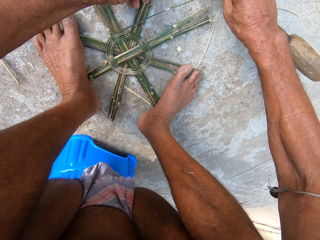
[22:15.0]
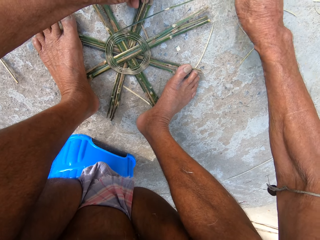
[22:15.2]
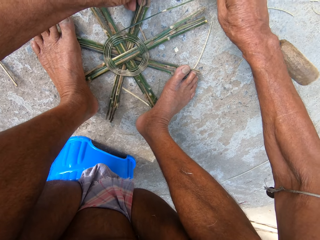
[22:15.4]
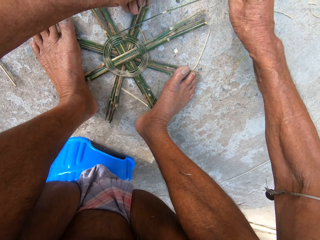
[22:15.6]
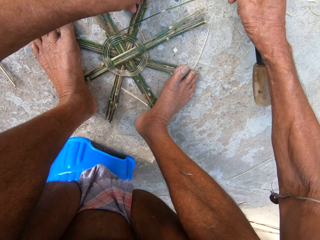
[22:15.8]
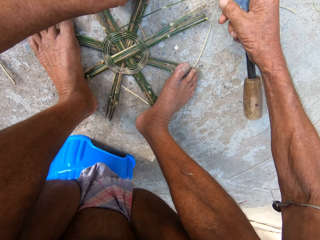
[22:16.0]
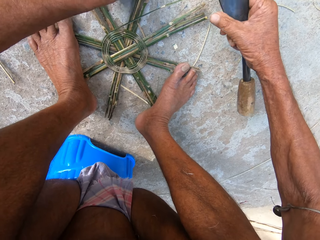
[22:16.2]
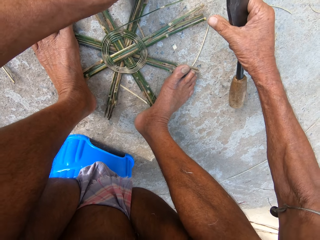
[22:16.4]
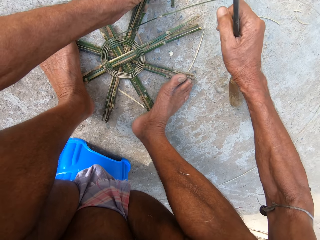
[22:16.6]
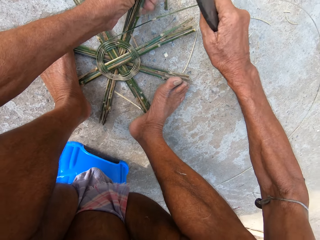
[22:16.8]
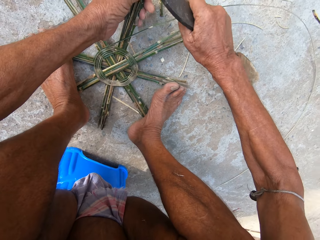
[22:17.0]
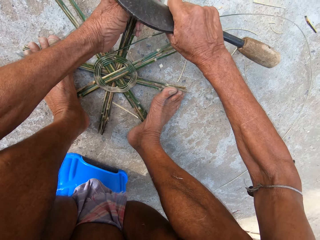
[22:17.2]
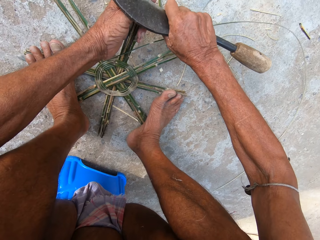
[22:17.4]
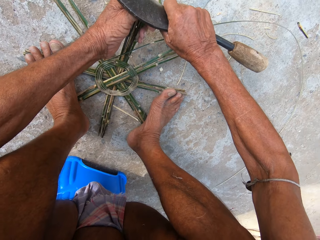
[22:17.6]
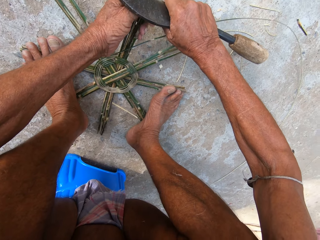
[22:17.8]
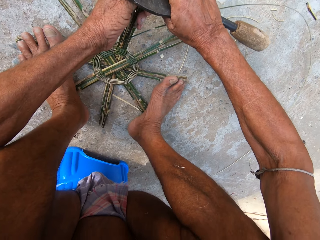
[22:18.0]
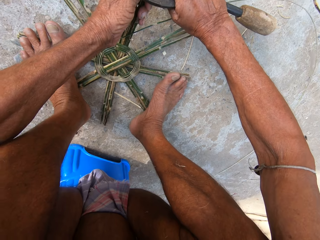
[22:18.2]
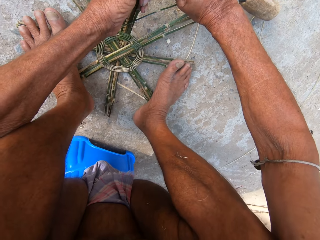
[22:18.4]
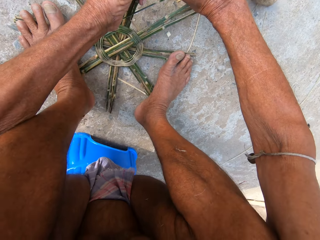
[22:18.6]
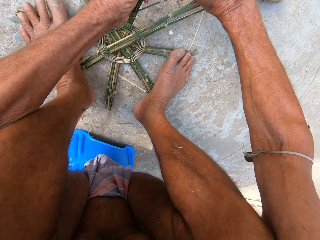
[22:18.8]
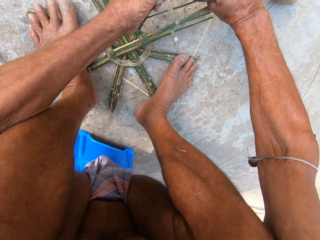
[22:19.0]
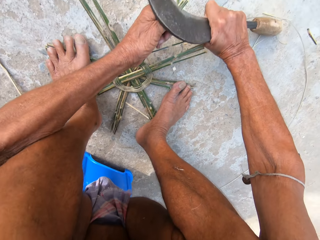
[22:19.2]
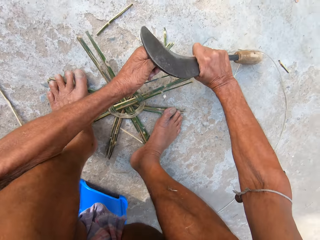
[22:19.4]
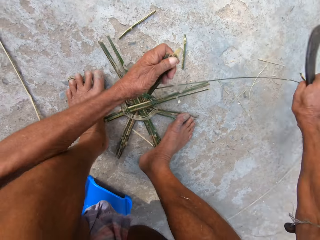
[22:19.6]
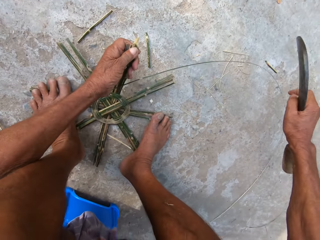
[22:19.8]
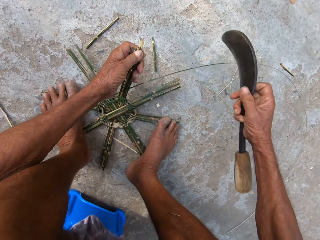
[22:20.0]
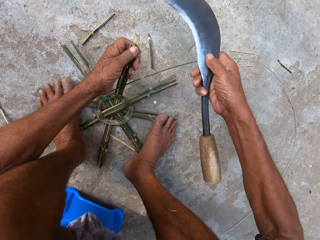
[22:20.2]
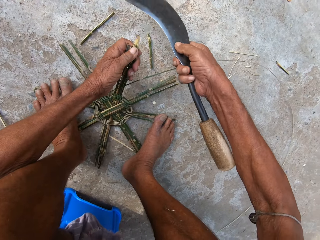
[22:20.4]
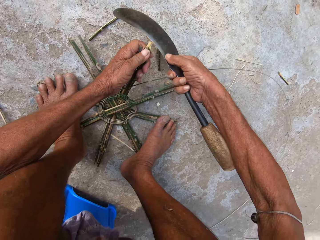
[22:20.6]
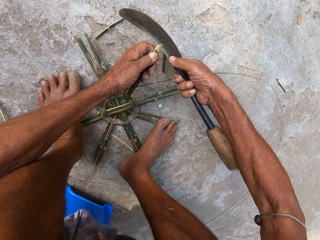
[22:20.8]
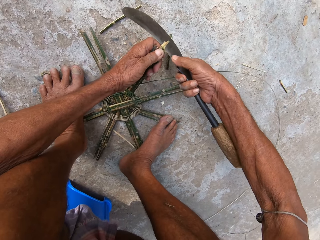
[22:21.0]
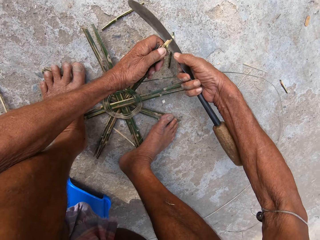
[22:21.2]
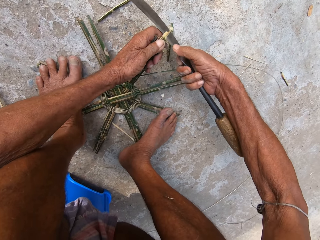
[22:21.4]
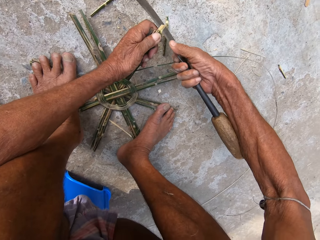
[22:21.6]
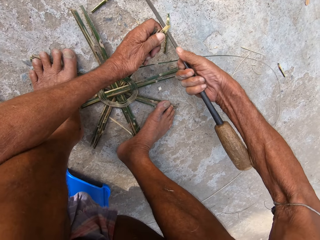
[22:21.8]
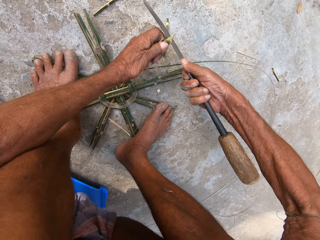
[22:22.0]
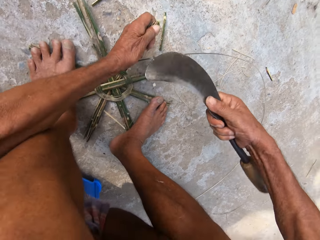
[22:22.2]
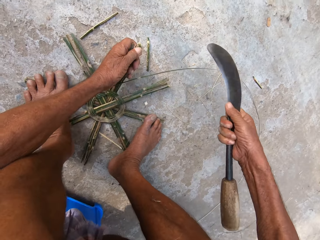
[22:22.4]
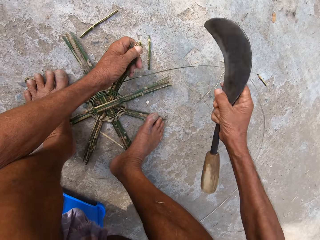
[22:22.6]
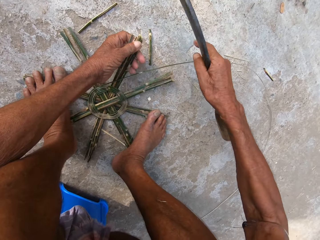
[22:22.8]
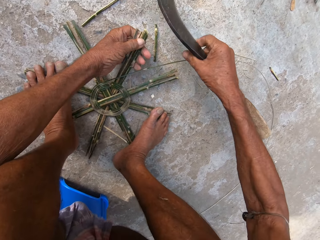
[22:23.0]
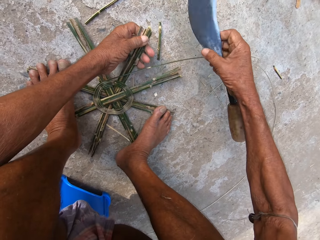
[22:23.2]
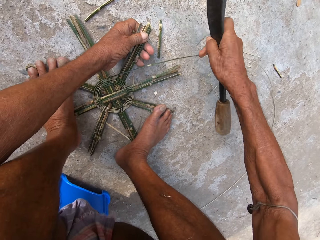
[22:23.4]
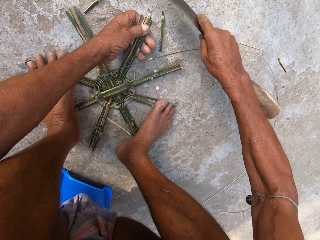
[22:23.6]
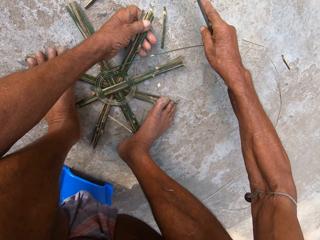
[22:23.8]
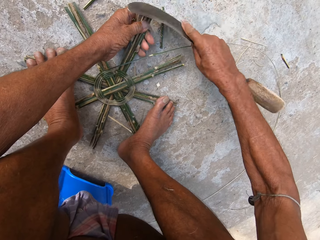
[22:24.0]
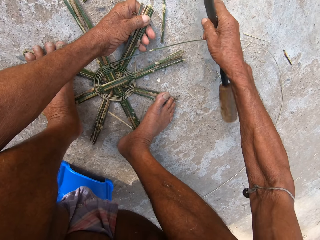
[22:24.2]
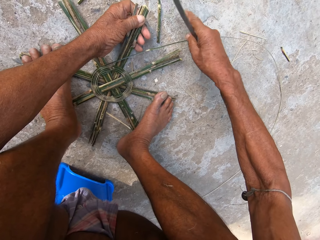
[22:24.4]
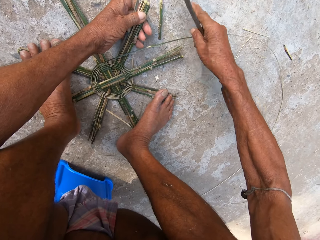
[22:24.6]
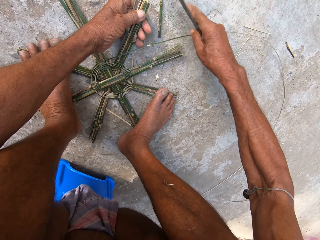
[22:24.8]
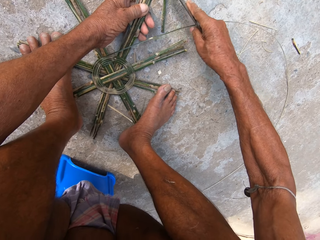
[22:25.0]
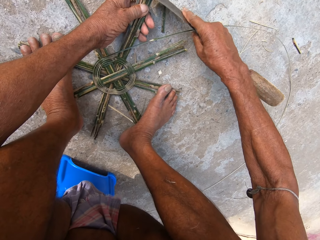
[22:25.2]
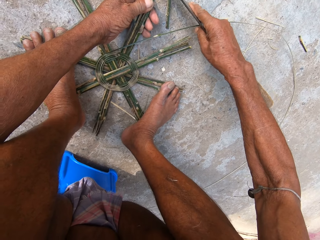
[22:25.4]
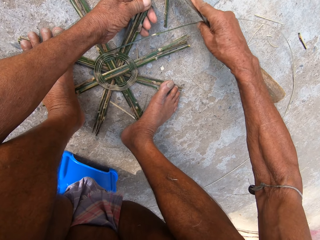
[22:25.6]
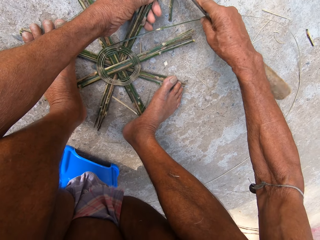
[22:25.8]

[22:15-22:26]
The camera wearer adjusts a stick on a wood craft. He trims the bamboo basket with the machete in his right hand. He sharpens the stick with a sickle. He adjusts the stick on the wood craft. He taps the bamboo stick into the bamboo basket on the floor with the machete in his right hand.

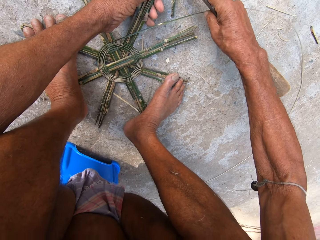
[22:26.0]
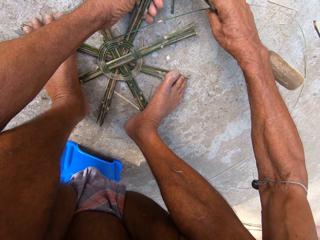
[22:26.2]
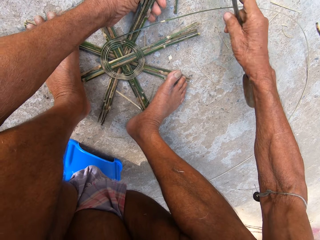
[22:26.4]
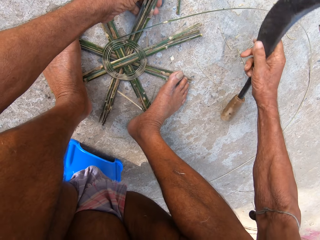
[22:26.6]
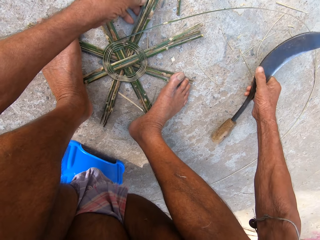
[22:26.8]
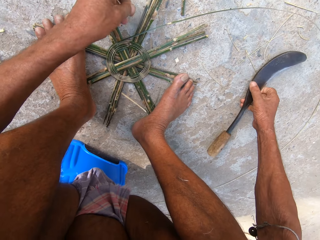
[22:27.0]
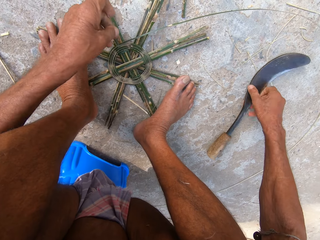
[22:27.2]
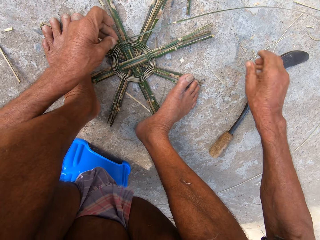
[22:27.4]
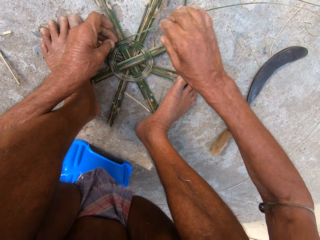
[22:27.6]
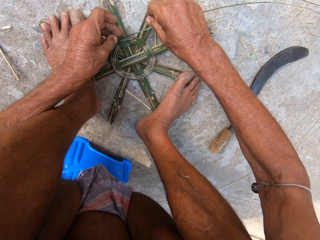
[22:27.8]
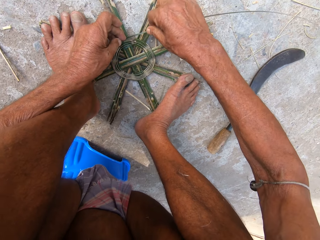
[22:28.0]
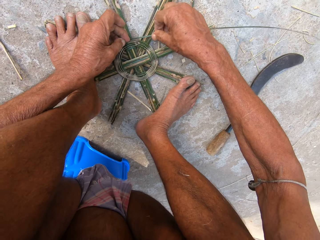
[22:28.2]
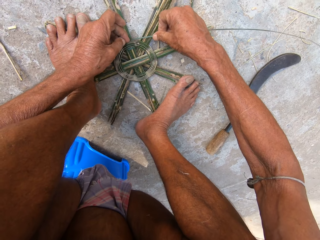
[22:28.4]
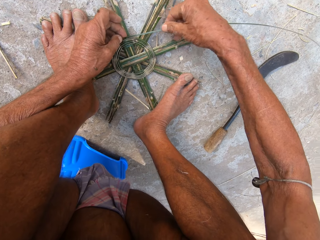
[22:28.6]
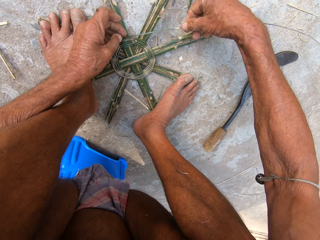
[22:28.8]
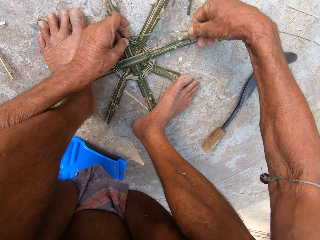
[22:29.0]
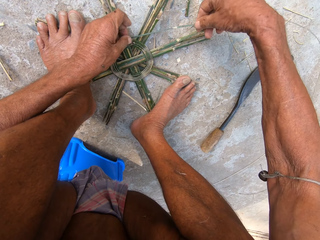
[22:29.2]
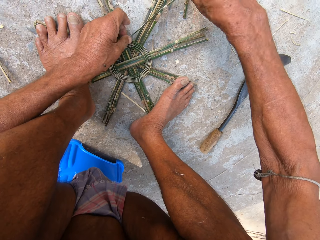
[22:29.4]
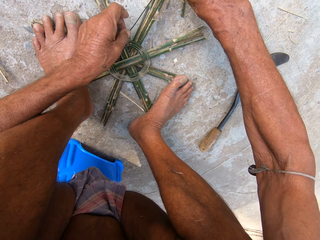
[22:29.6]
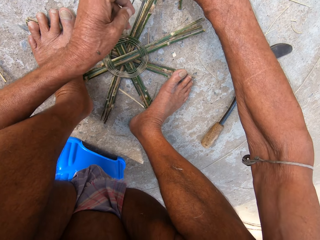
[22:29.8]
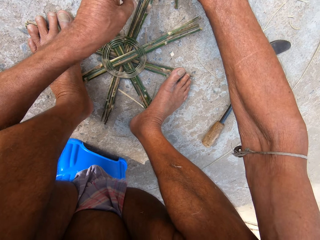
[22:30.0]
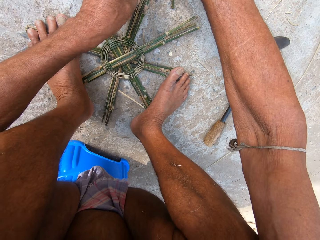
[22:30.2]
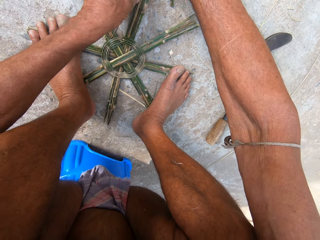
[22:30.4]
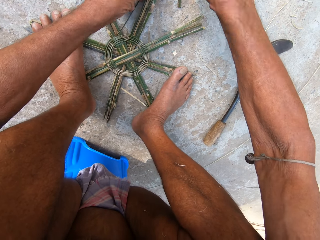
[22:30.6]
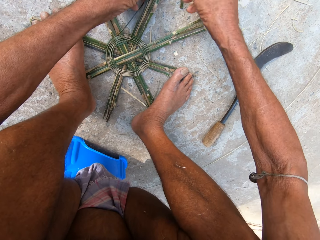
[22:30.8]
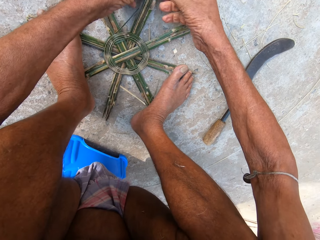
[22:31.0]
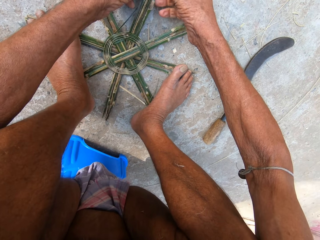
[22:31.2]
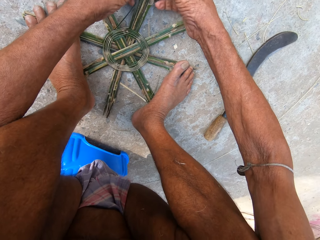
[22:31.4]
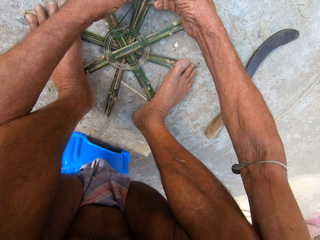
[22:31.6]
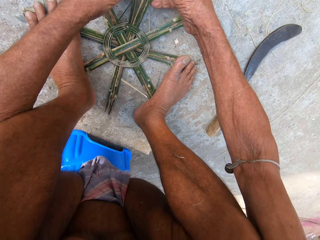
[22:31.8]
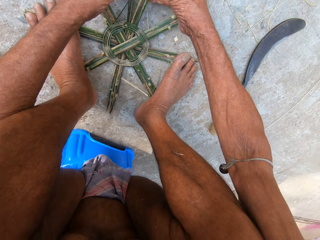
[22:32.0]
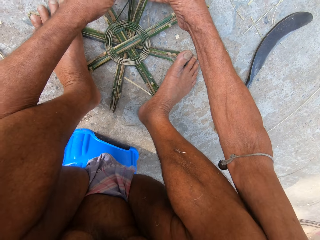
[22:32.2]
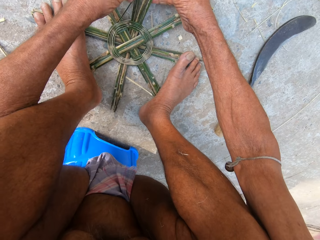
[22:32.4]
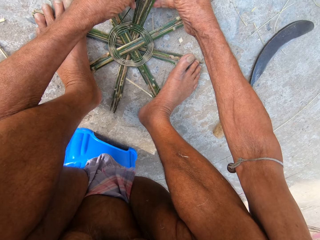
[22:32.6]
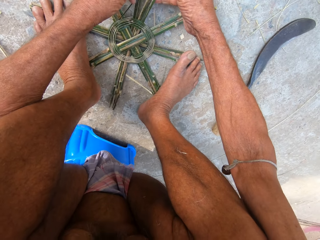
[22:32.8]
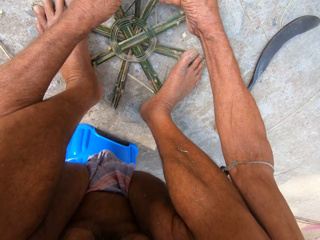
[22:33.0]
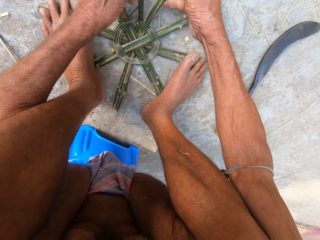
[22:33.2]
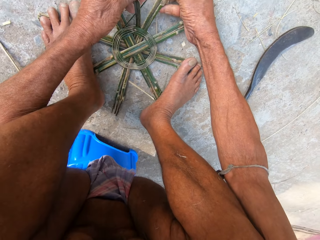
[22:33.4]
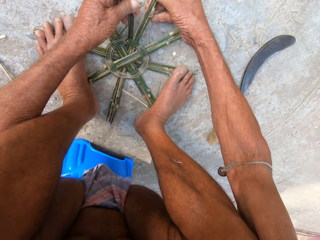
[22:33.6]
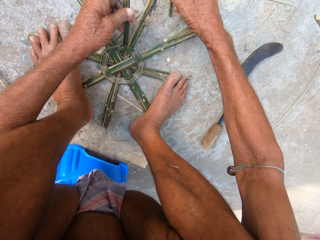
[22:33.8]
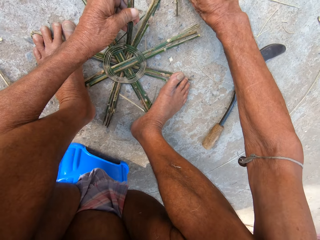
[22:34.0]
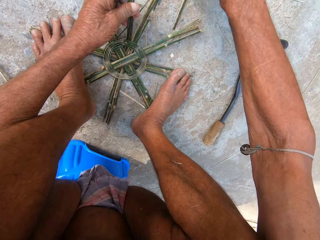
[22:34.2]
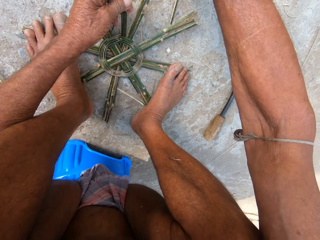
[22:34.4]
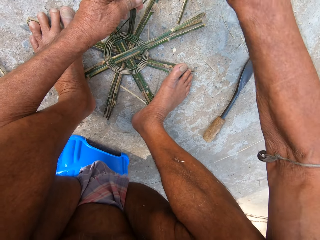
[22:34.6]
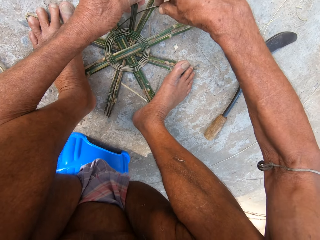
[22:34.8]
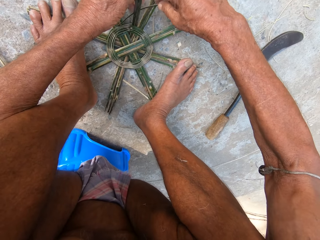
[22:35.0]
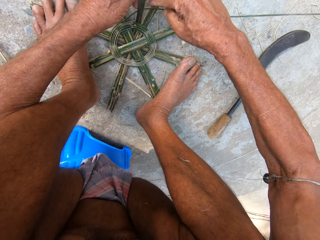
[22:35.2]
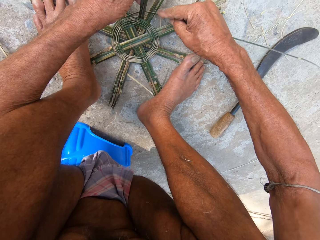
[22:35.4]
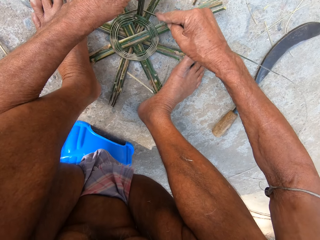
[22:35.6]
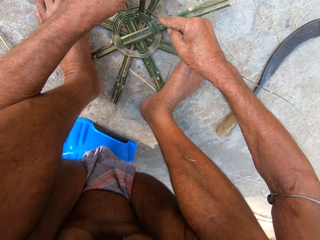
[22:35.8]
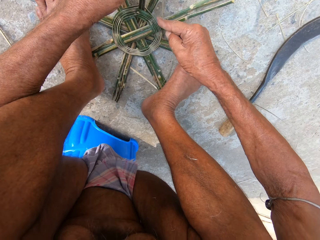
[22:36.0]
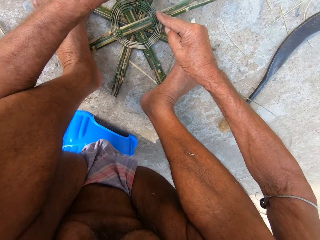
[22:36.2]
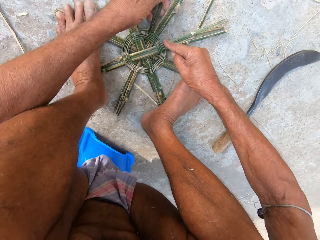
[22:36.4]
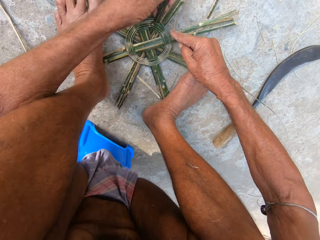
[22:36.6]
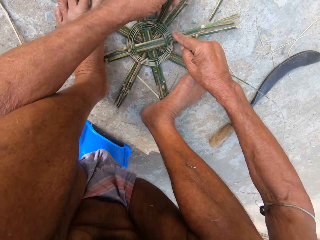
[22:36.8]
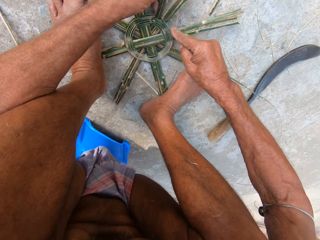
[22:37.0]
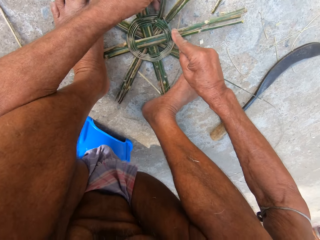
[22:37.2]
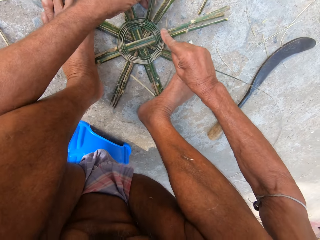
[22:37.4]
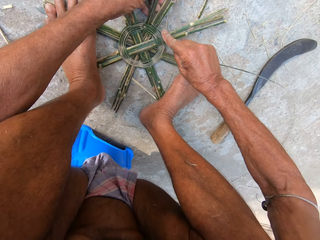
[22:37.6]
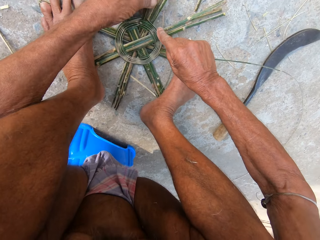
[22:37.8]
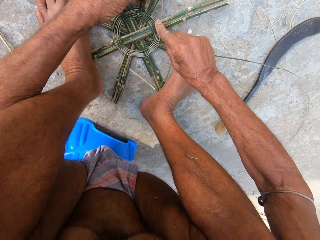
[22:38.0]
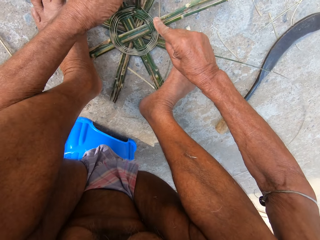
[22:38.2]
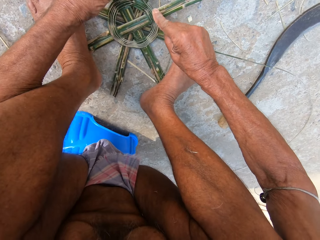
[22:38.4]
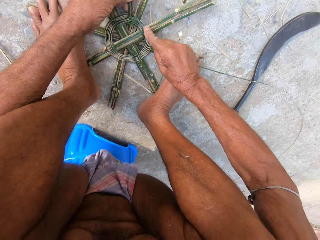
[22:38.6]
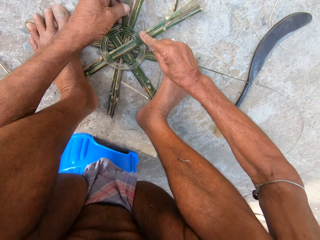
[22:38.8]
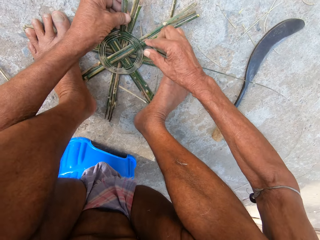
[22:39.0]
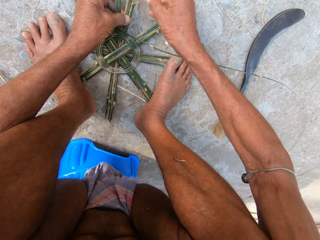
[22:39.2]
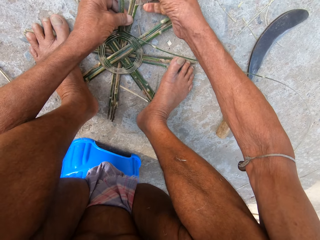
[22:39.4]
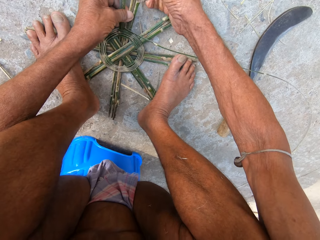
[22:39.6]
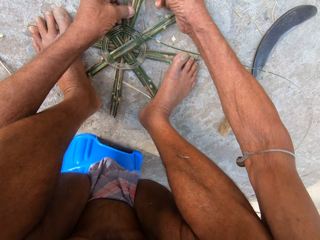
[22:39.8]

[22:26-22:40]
The camera wearer drops the machete on the floor with his right hand. He weaves the bamboo basket on the floor with both hands. He adjusts a rope on a wood craft, straightens the rope on the wood craft, and adjusts the rope on the wood craft.
